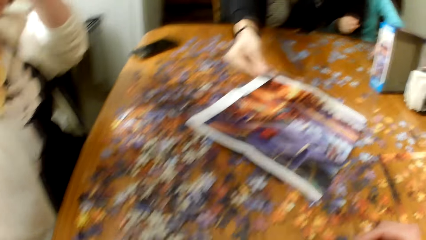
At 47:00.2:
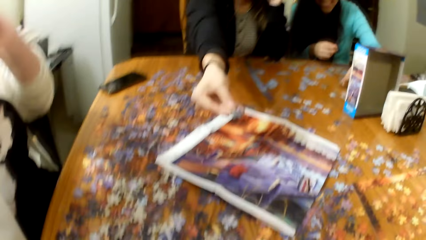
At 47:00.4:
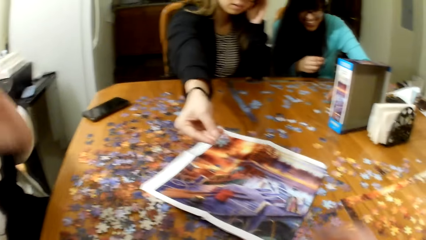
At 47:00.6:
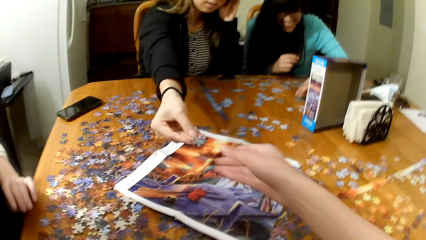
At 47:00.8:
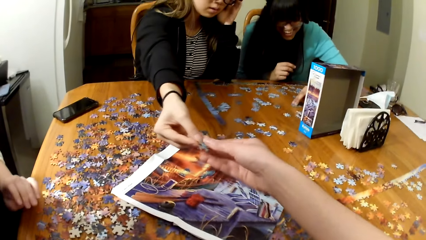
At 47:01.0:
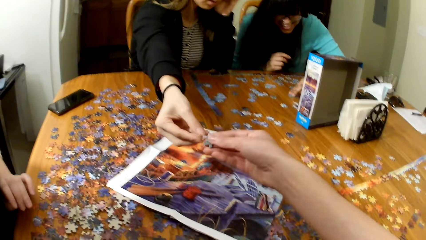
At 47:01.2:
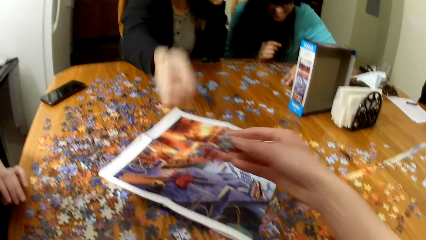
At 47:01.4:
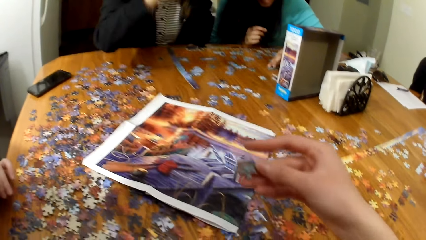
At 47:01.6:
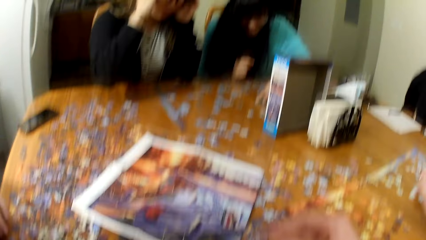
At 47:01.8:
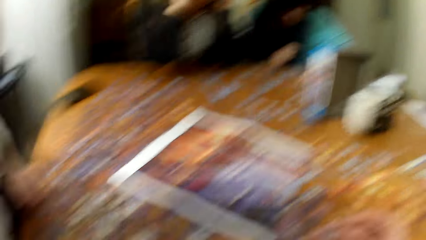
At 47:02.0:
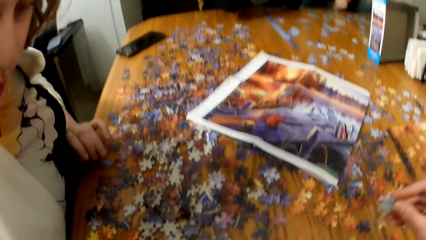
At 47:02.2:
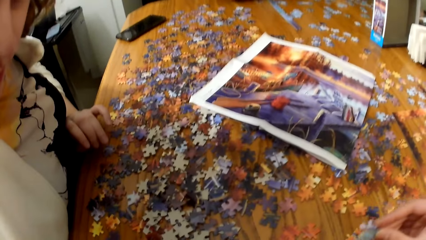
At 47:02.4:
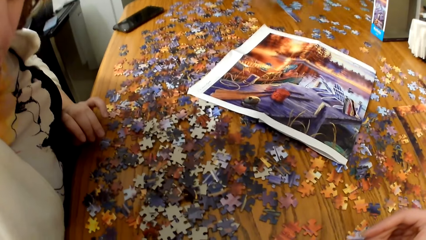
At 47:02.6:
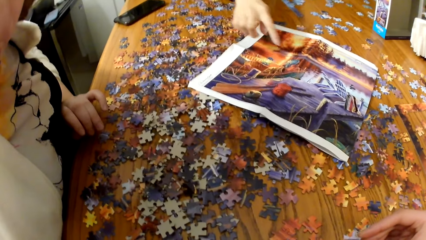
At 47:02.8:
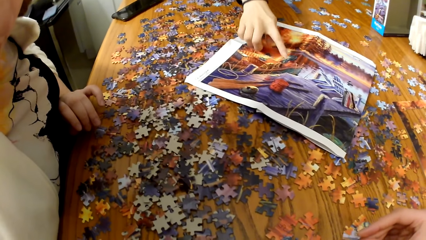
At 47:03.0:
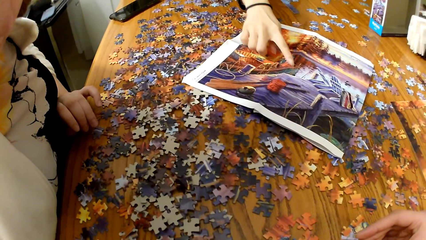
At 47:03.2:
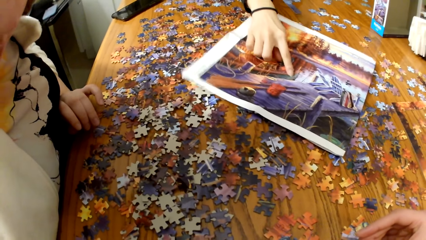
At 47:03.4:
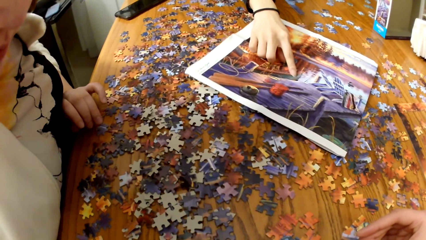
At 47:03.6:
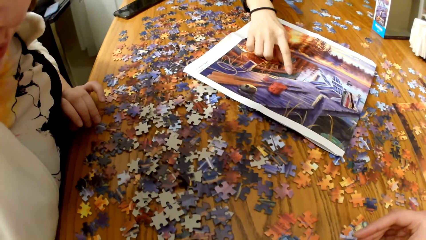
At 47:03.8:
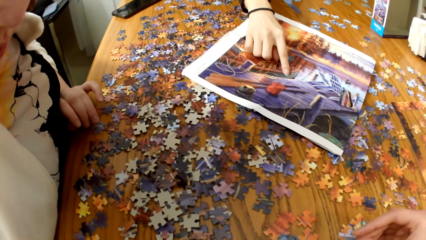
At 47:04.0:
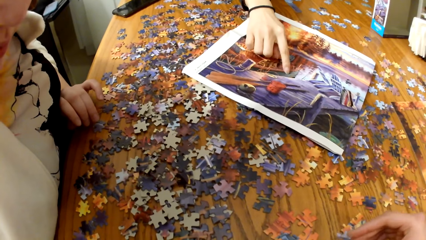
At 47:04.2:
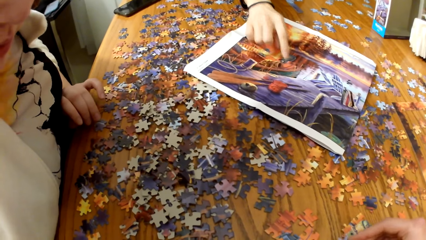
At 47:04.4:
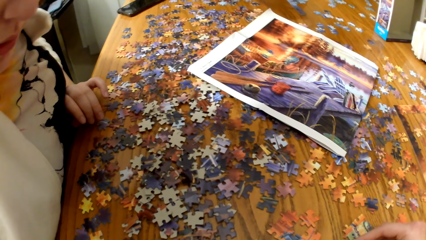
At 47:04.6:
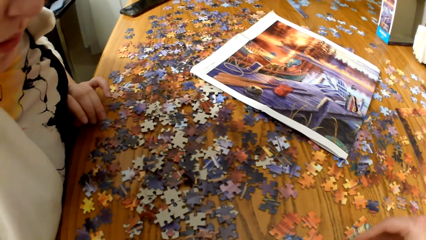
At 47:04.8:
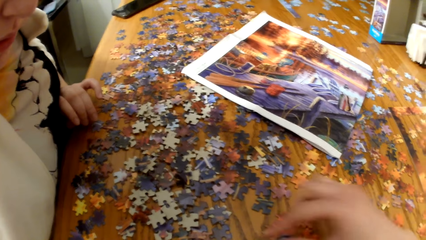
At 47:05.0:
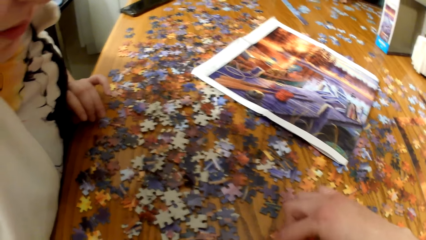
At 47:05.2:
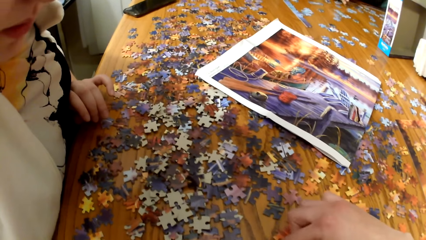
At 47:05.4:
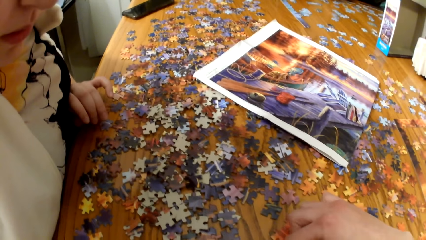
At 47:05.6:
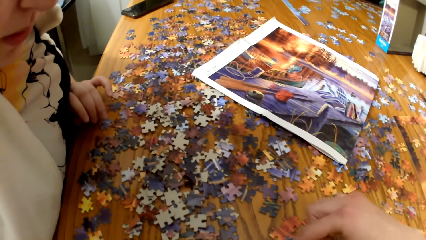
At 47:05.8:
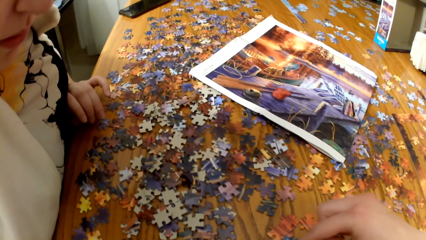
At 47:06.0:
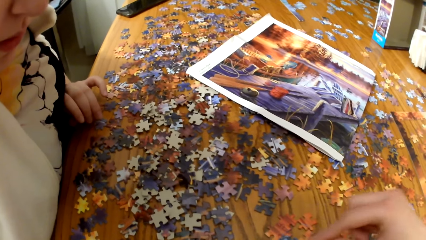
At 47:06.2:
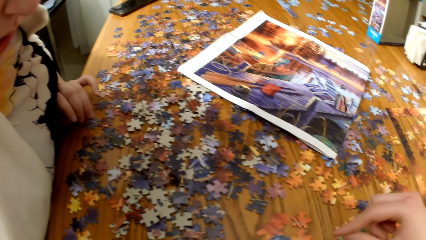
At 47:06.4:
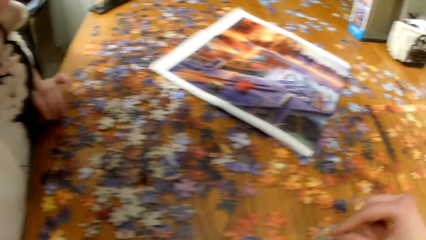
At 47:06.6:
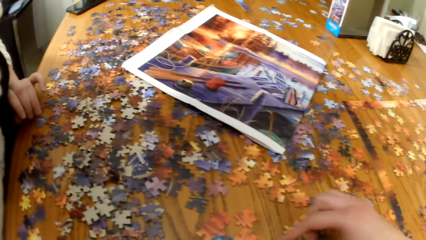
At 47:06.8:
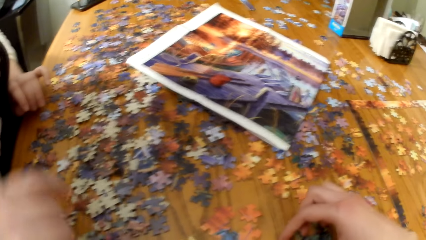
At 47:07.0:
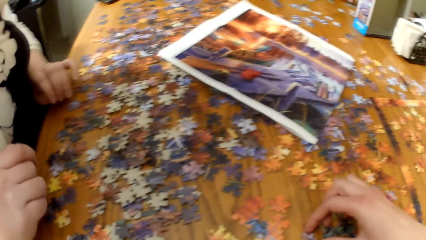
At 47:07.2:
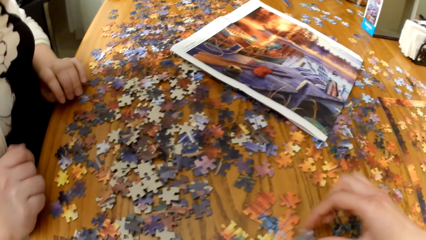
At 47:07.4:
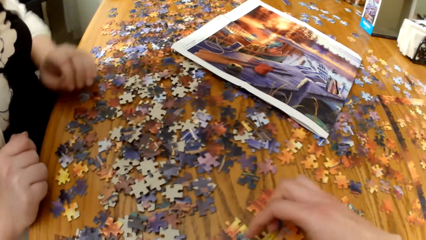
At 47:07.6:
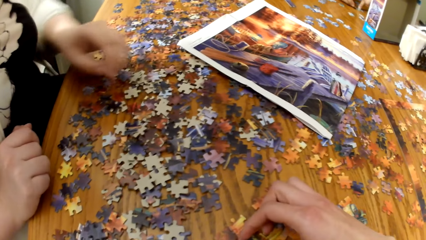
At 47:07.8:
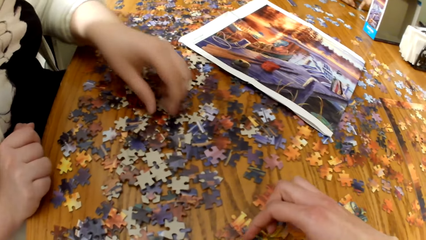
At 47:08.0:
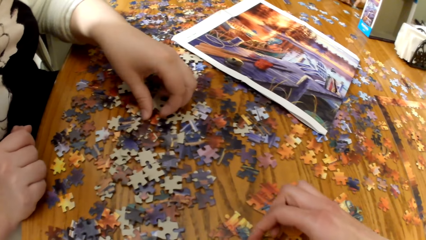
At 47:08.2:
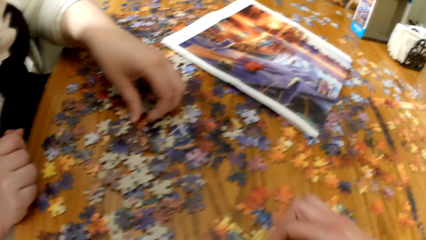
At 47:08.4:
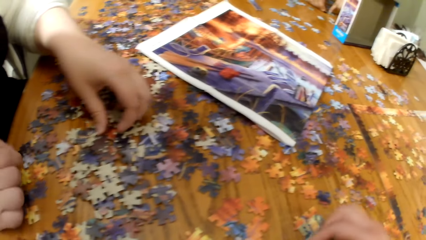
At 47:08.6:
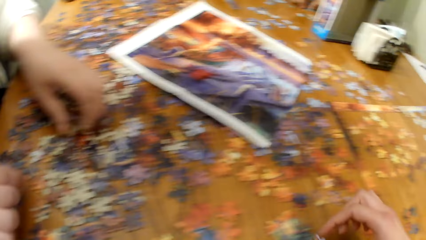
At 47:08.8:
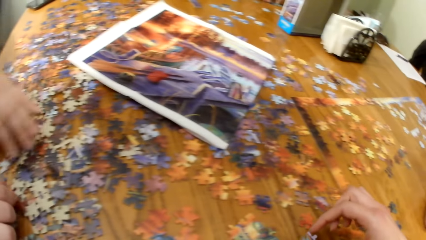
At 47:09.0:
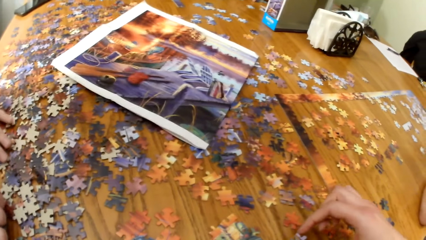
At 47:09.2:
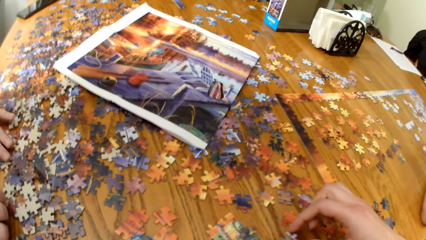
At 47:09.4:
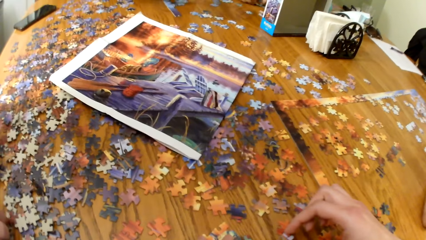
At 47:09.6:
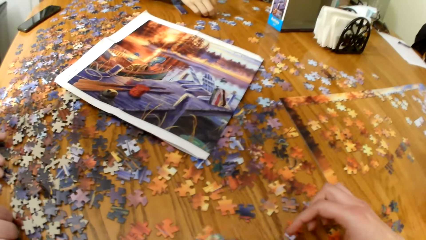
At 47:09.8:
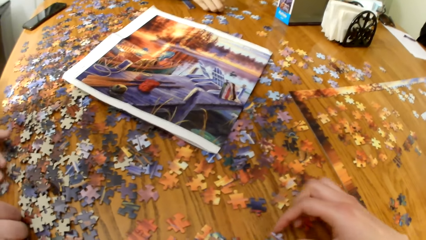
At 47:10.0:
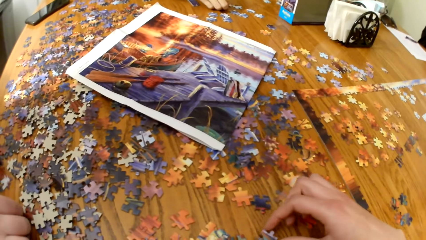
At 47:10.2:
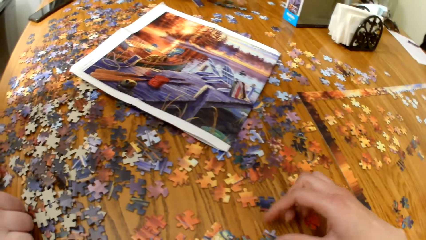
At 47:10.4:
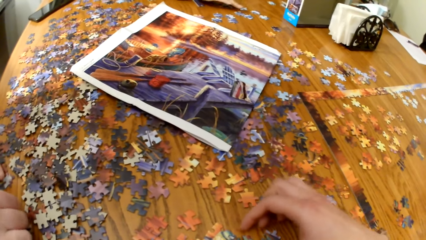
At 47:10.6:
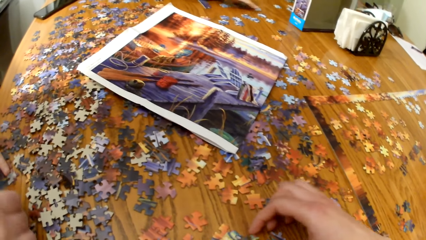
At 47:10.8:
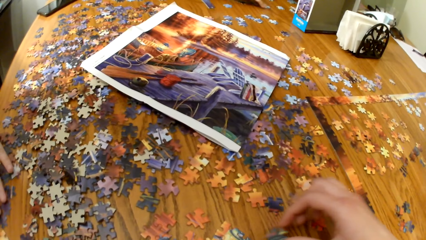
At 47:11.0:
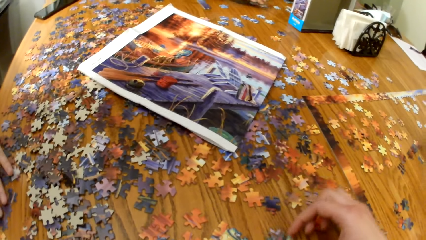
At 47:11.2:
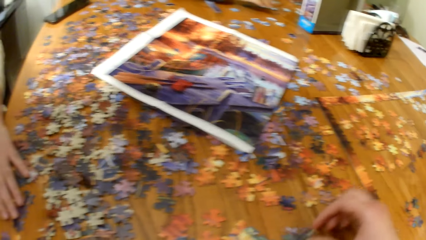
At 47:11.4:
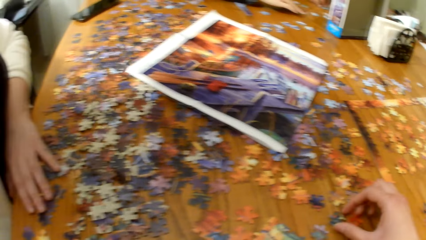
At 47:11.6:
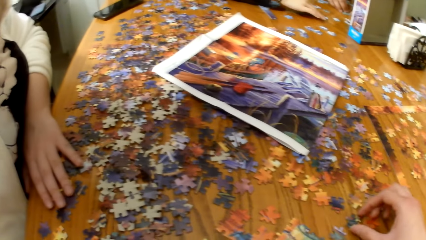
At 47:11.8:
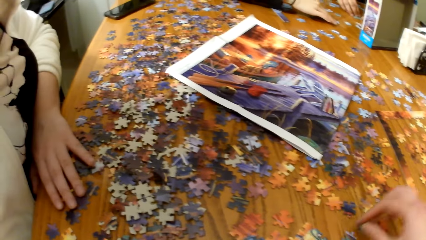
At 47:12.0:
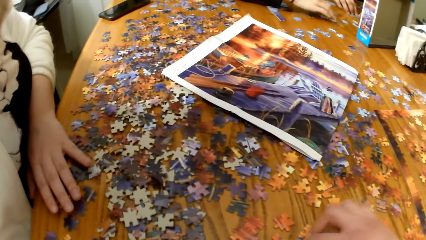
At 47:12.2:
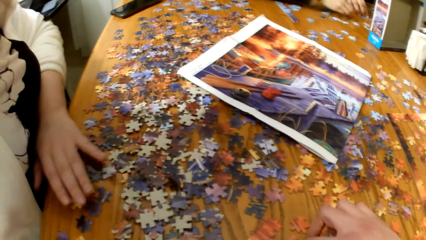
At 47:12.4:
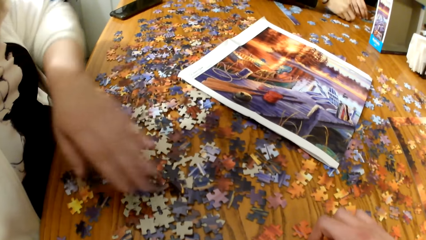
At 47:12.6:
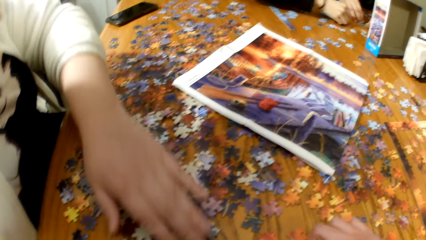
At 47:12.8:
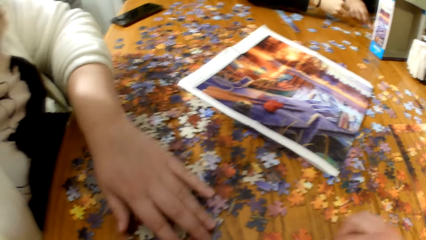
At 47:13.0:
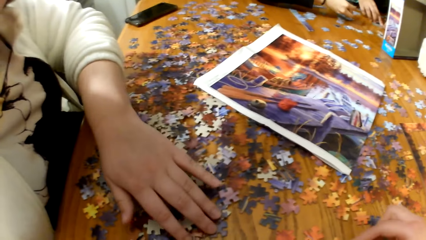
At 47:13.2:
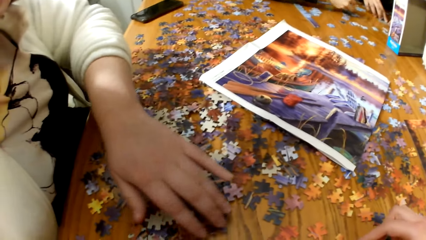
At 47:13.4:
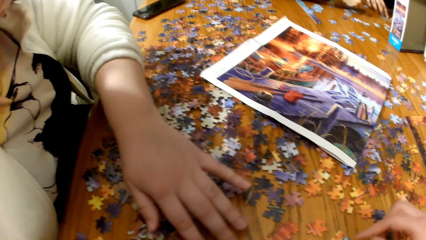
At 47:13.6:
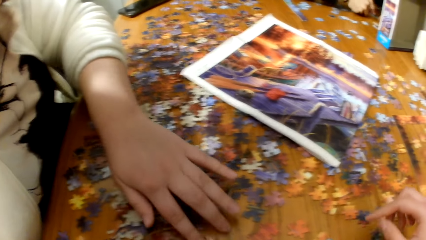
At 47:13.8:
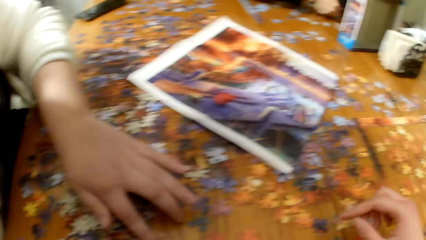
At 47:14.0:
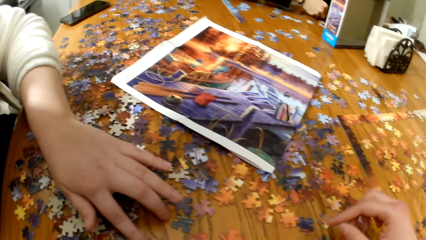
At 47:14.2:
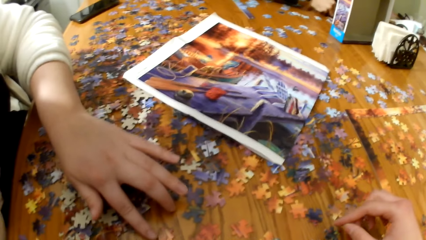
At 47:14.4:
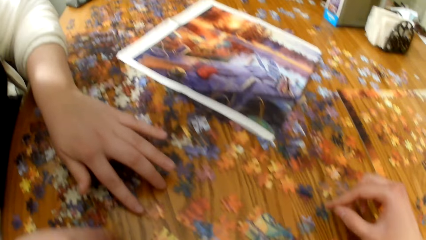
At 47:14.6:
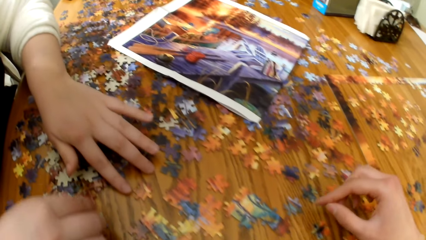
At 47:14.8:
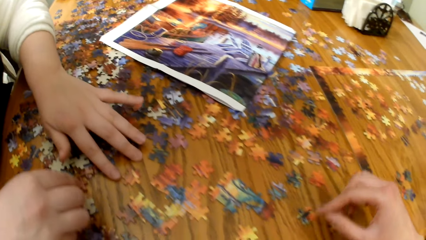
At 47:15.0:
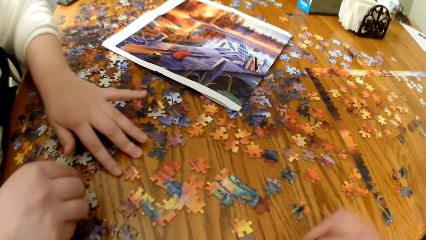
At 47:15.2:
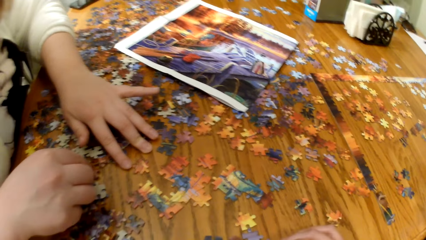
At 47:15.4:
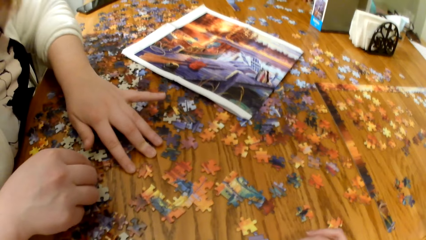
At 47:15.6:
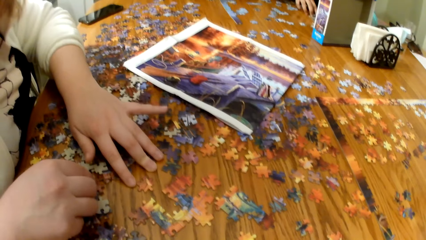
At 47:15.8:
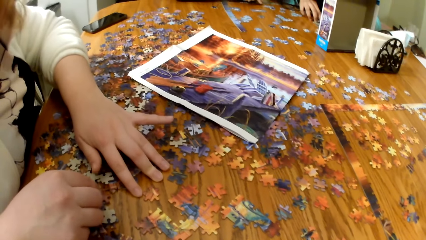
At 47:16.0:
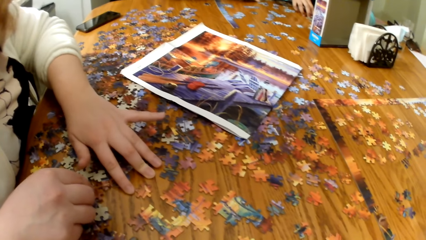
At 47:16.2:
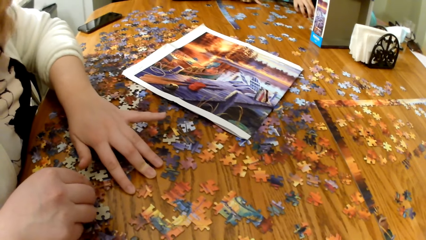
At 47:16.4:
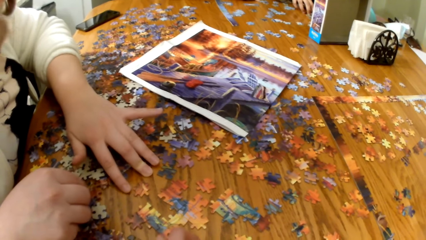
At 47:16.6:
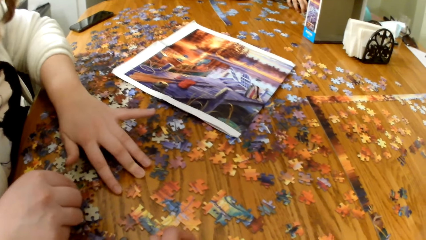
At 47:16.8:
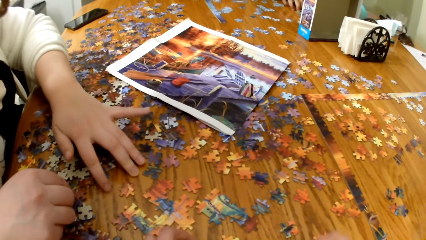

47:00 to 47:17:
A lady holds the jigsaw puzzle pieces. The camera wearer picks up the jigsaw puzzle pieces. They play the jigsaw puzzle. Another lady touches the jigsaw puzzle.
